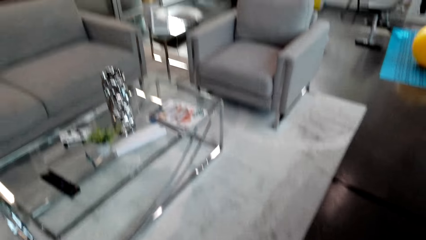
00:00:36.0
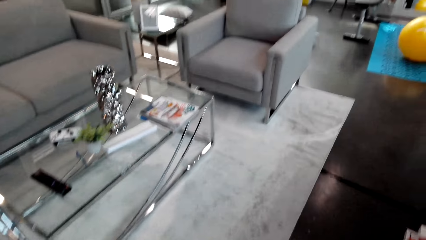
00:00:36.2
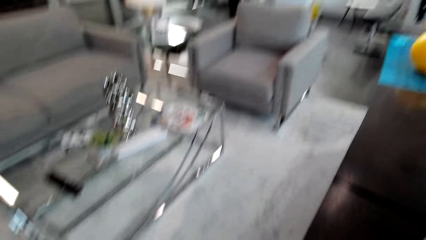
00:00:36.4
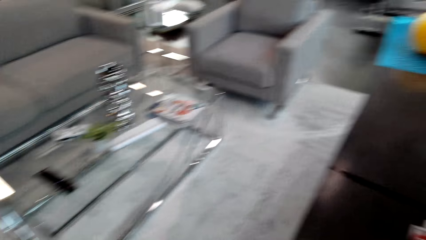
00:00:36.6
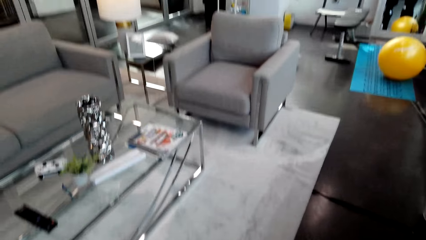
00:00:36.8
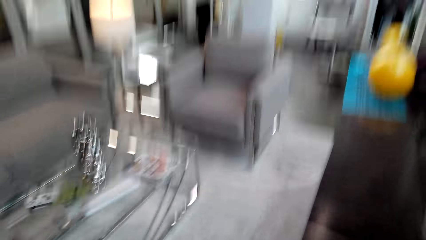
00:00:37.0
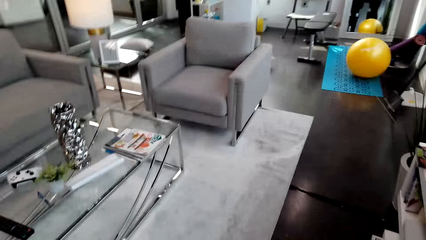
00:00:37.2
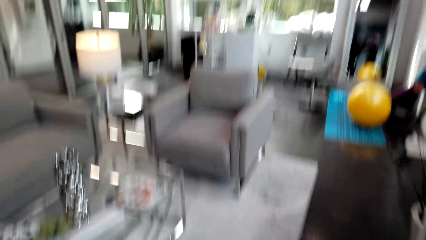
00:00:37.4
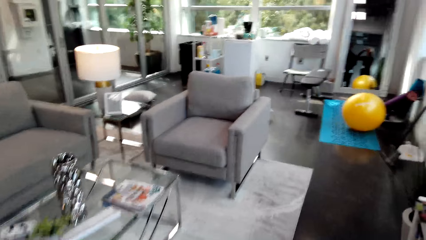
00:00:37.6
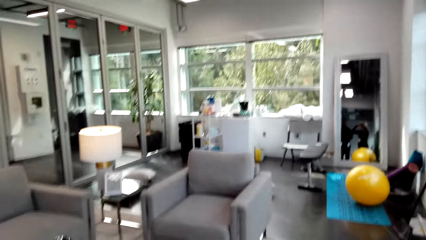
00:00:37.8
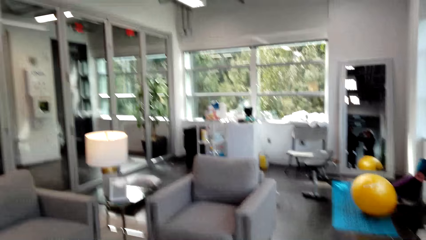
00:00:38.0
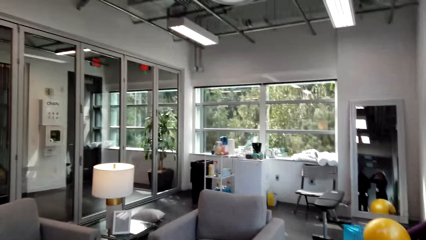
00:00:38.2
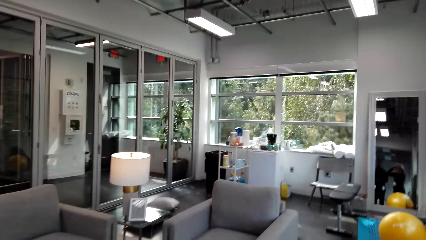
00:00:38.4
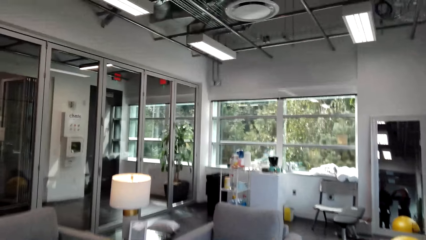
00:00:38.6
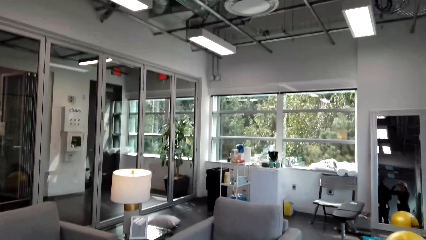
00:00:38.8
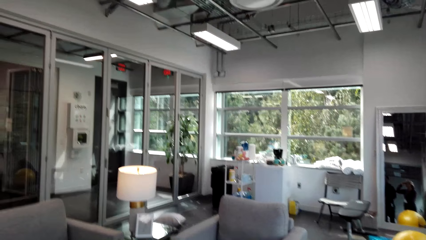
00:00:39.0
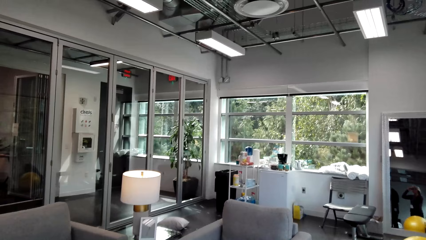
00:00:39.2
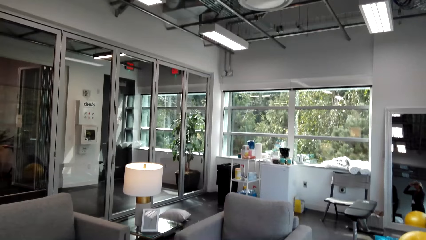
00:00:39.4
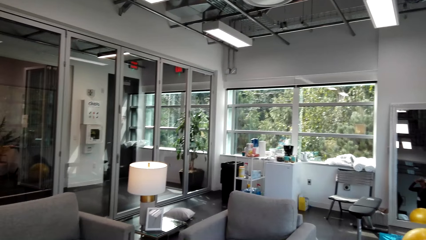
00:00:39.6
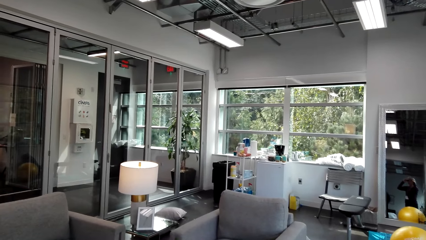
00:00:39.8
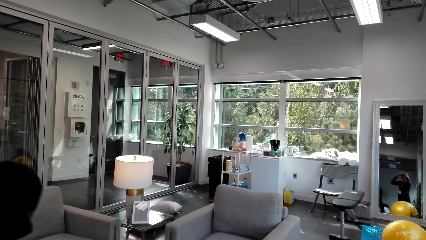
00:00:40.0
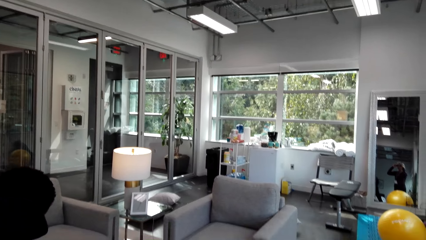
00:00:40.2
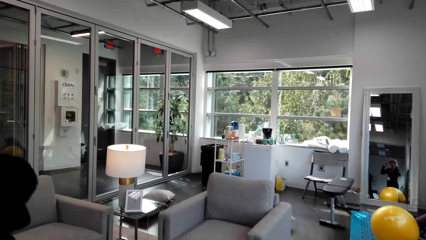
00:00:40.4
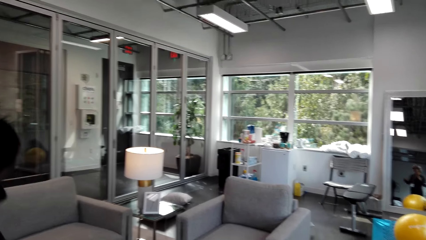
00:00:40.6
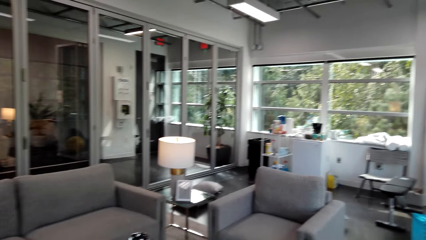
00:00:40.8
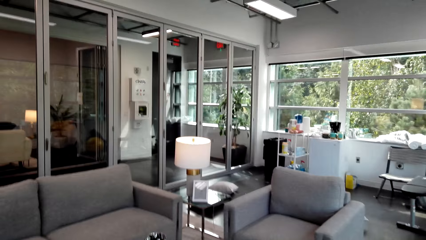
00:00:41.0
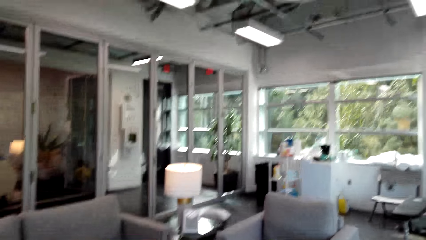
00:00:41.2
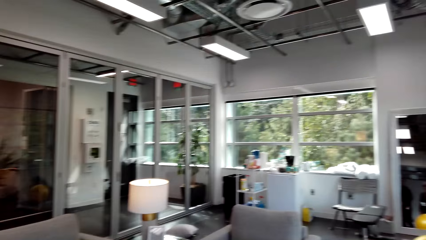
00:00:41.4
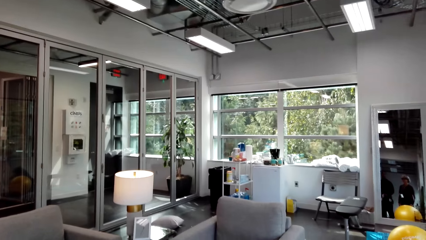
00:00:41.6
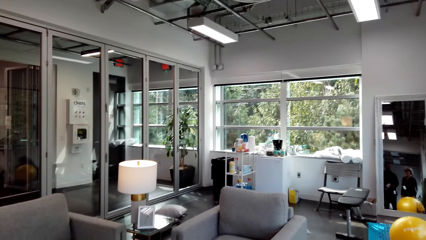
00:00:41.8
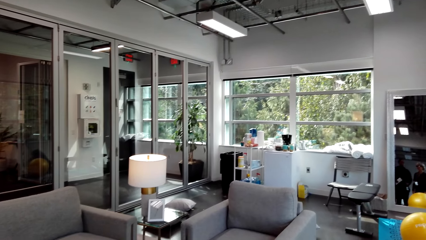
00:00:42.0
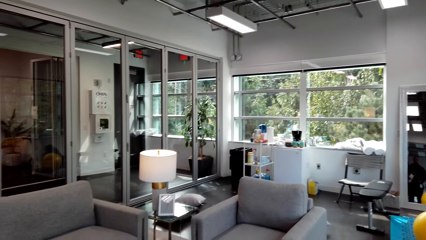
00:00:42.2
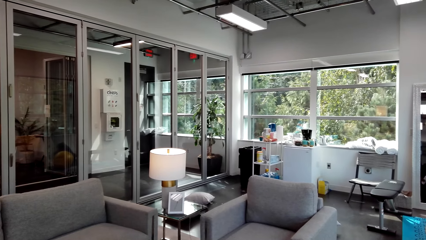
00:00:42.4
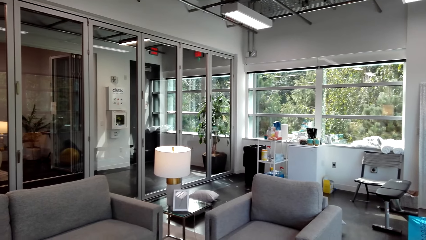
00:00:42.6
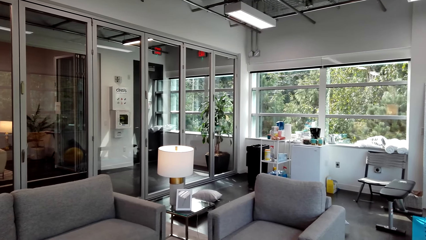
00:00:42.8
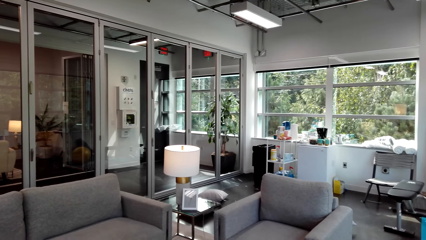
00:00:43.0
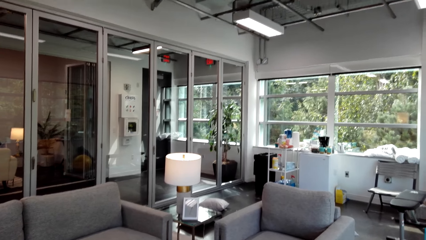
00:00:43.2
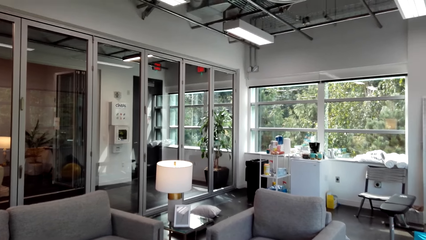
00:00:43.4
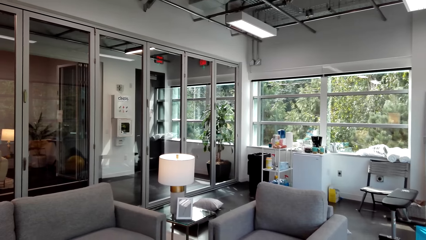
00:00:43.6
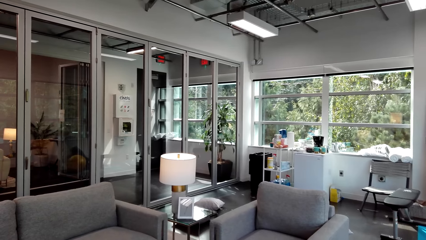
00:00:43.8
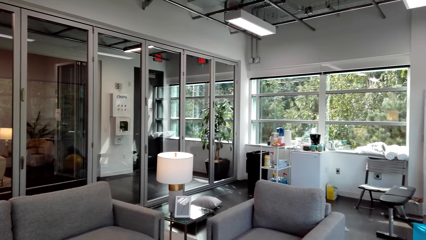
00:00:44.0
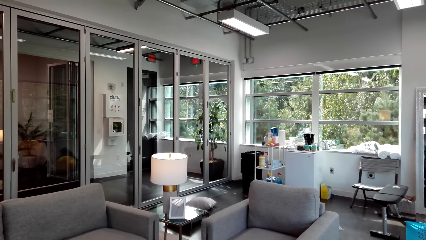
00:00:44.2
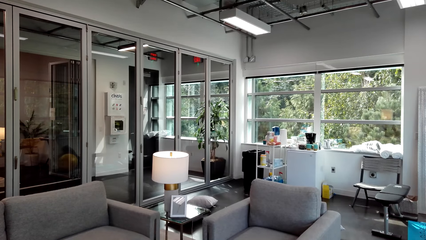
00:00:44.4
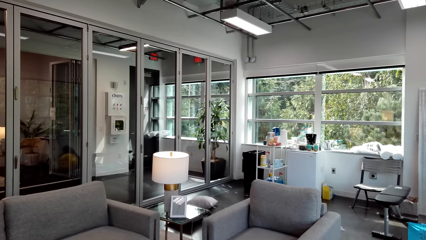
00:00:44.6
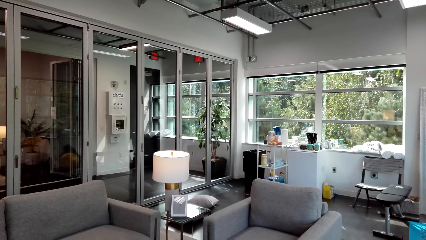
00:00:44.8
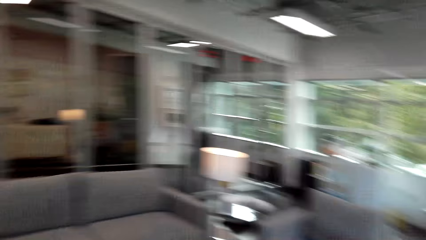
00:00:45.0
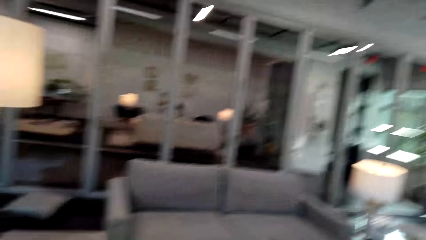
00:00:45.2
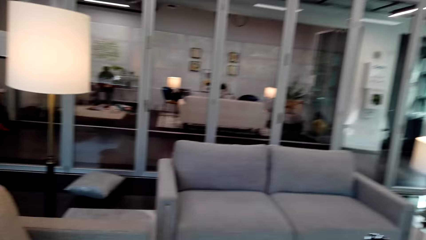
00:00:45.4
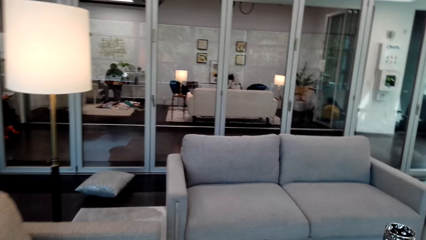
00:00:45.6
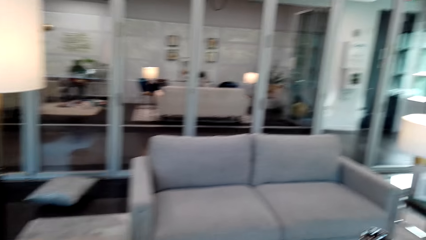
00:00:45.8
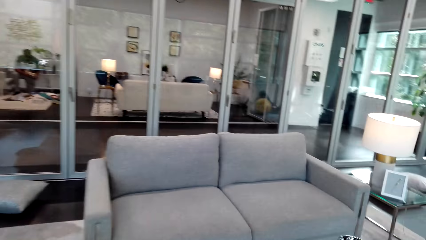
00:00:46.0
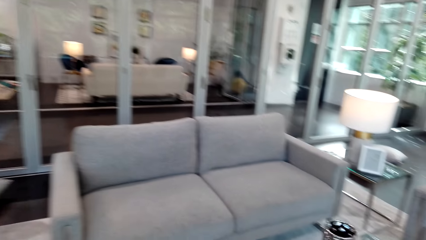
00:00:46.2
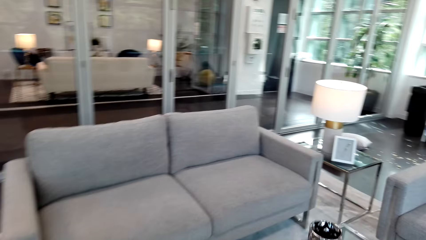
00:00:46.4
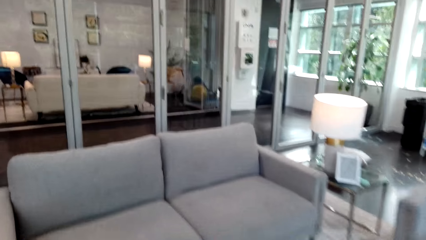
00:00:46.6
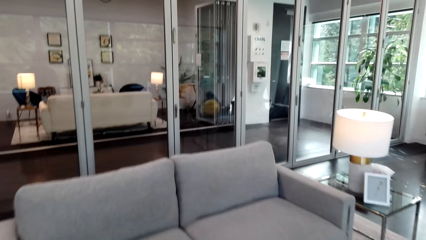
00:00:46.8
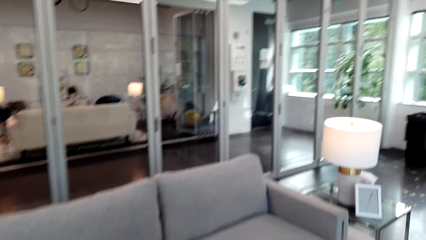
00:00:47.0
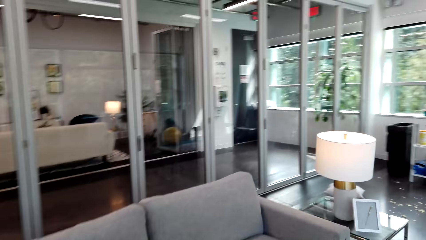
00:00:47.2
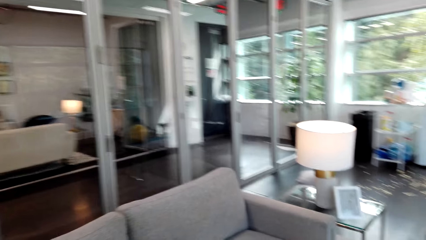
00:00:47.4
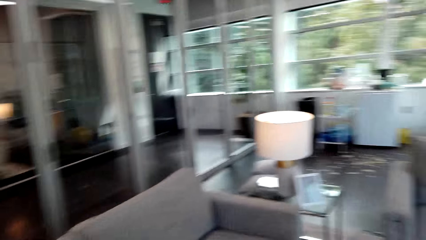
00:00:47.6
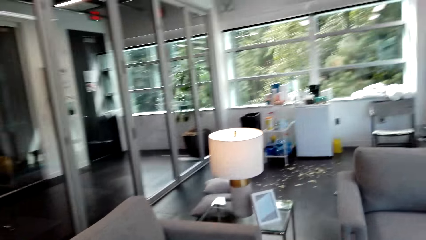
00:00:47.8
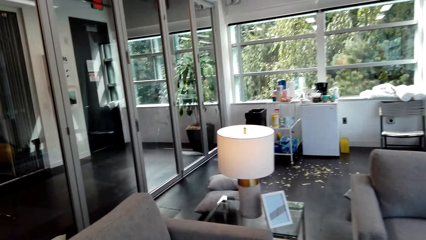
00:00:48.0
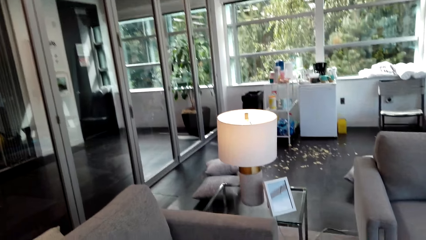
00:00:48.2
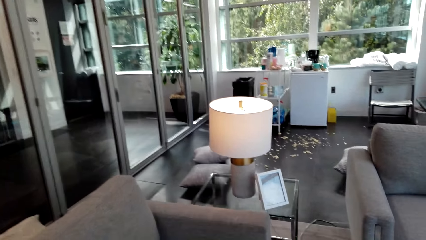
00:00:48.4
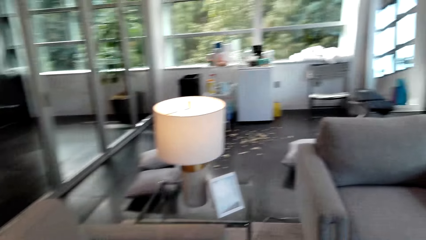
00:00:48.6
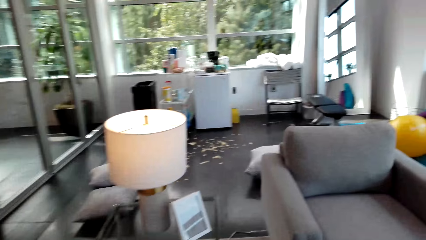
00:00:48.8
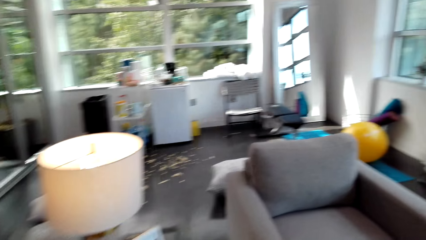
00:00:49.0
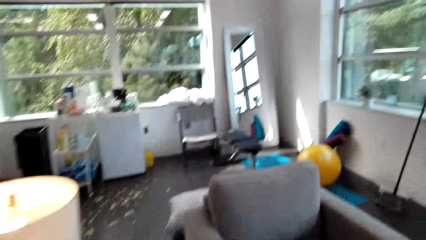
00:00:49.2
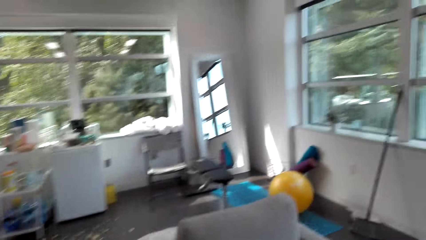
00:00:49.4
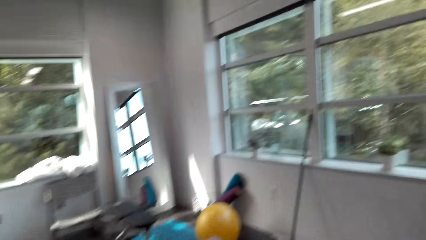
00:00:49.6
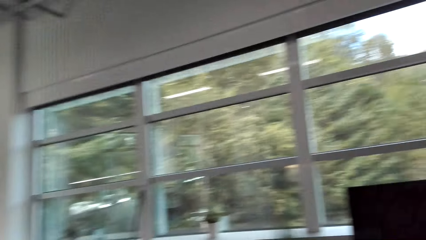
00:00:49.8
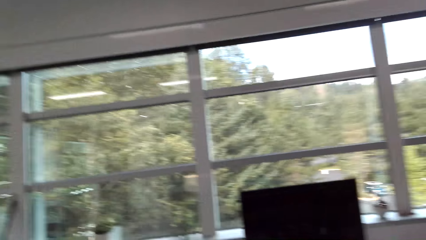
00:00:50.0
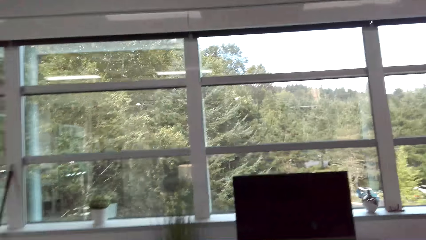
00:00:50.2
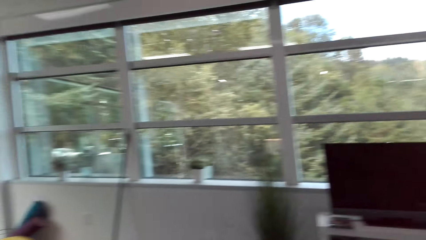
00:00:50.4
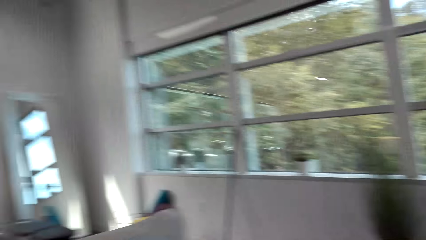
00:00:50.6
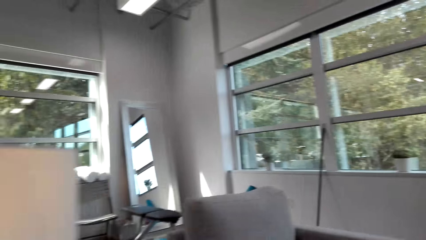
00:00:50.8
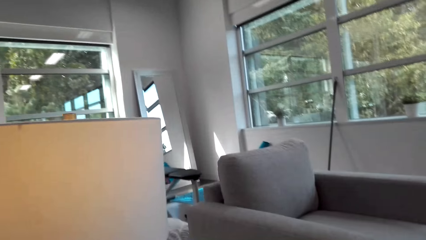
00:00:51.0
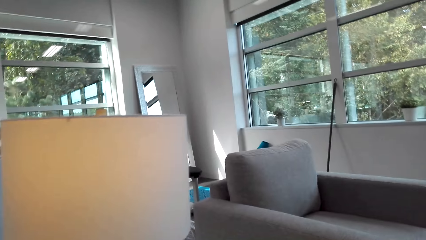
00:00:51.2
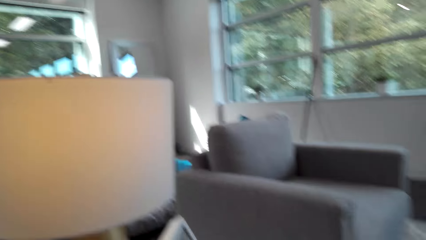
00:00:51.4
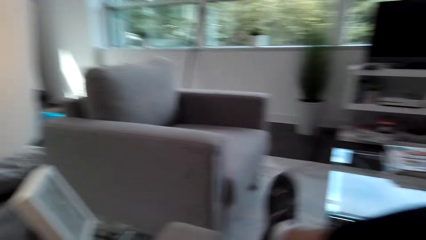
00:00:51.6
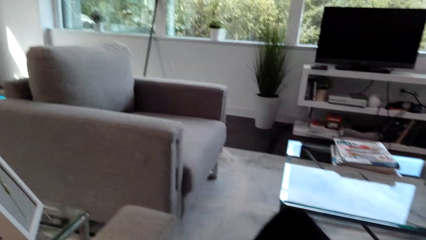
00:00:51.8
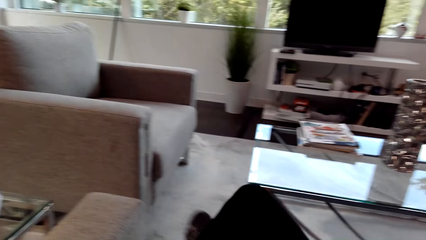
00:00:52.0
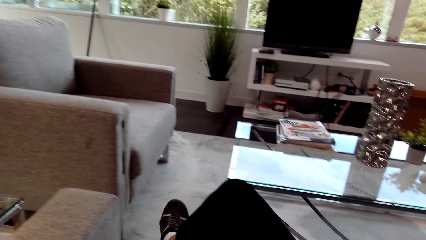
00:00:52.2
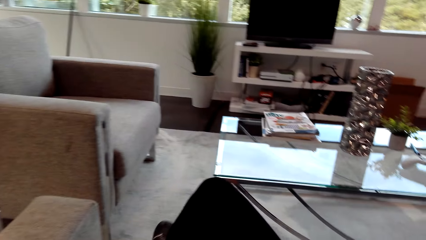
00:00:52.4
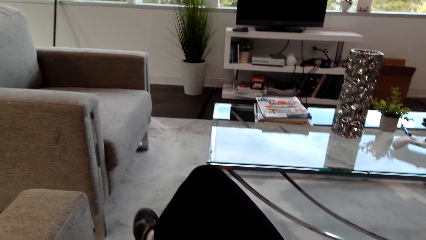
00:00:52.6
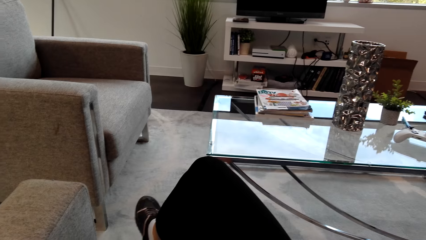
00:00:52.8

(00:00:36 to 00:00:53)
The camera wearer looks around. They walk around the house.
